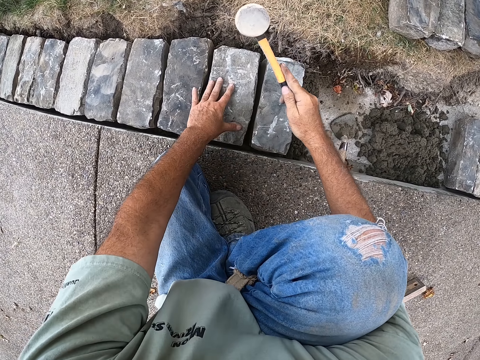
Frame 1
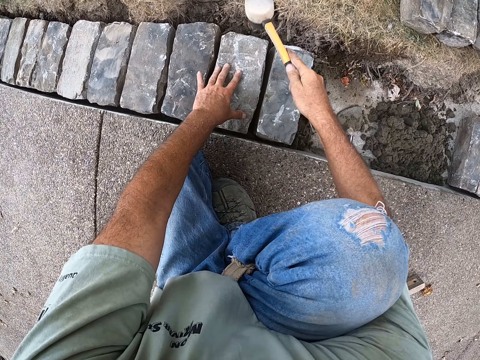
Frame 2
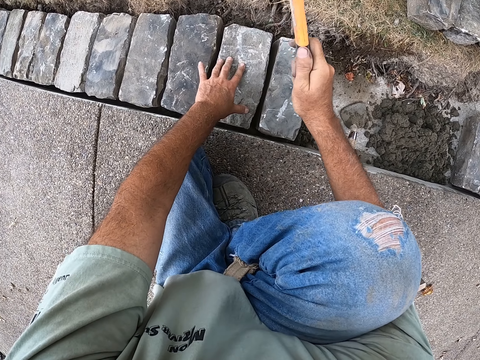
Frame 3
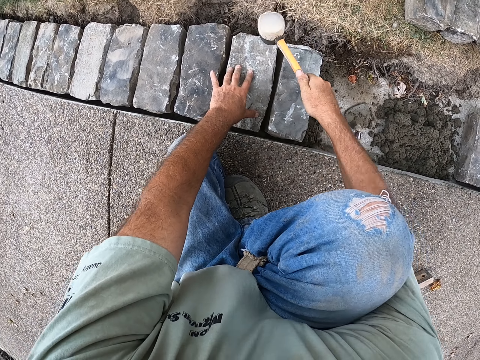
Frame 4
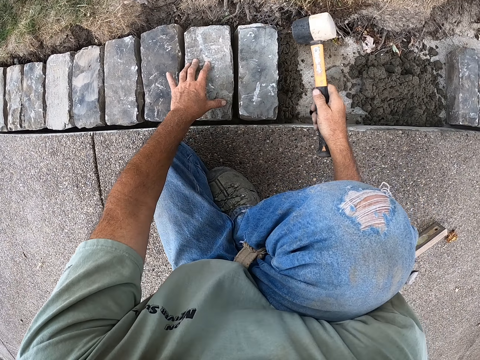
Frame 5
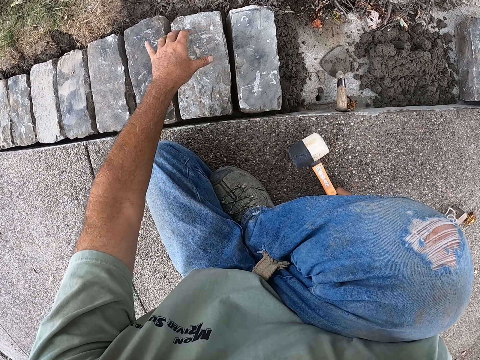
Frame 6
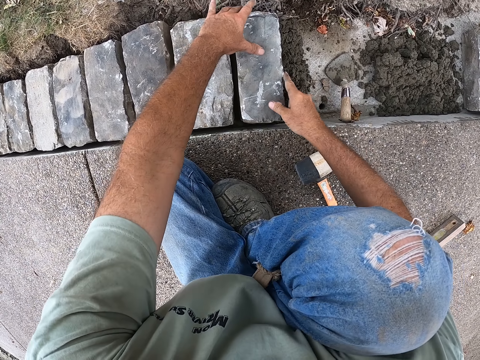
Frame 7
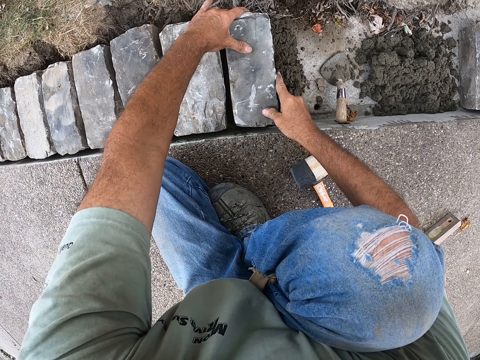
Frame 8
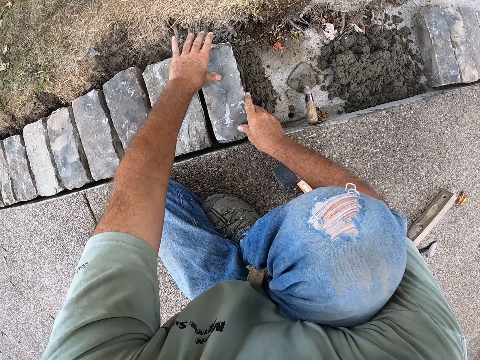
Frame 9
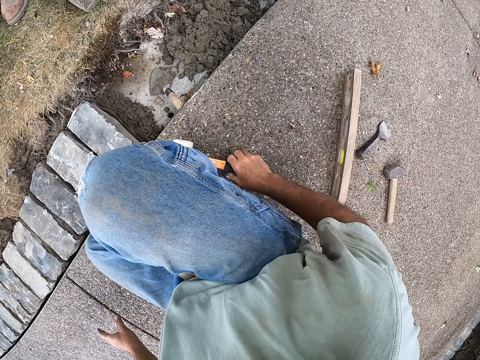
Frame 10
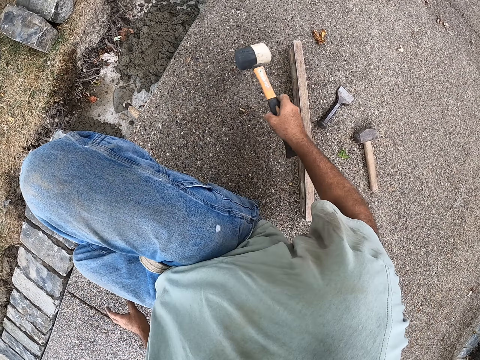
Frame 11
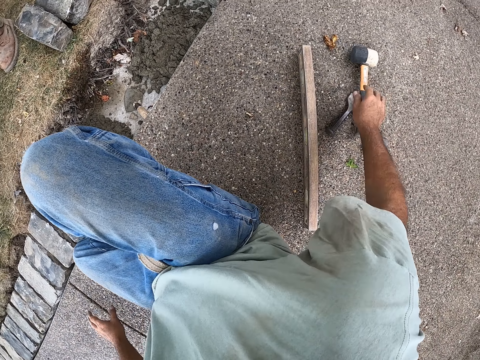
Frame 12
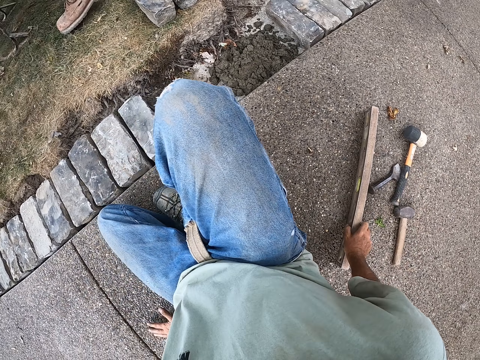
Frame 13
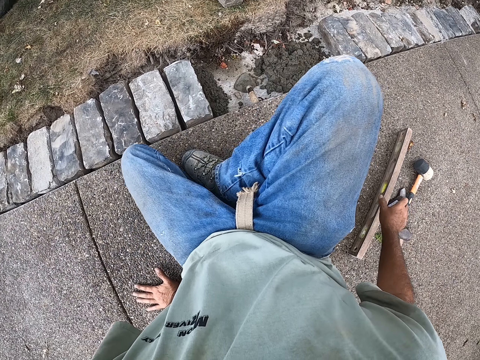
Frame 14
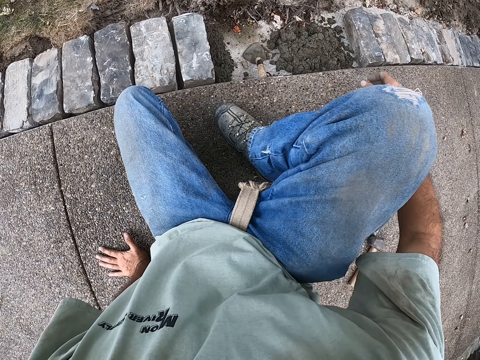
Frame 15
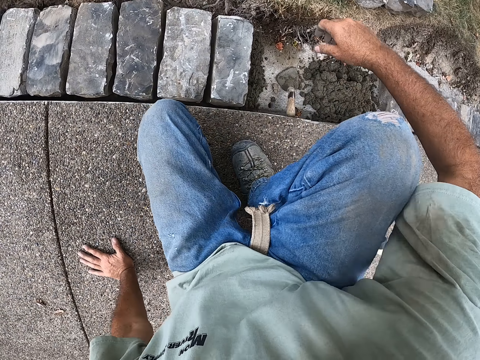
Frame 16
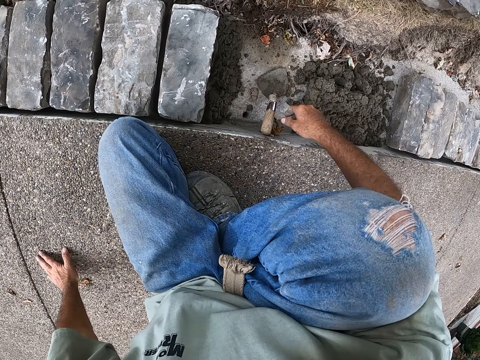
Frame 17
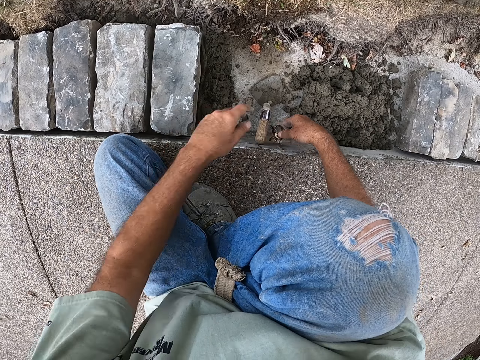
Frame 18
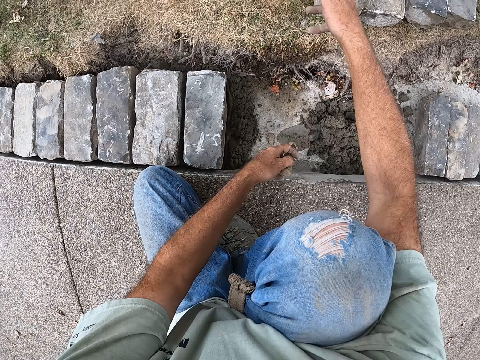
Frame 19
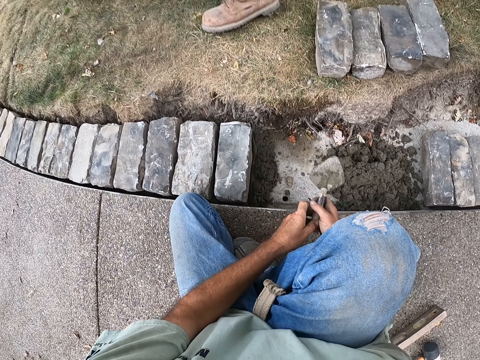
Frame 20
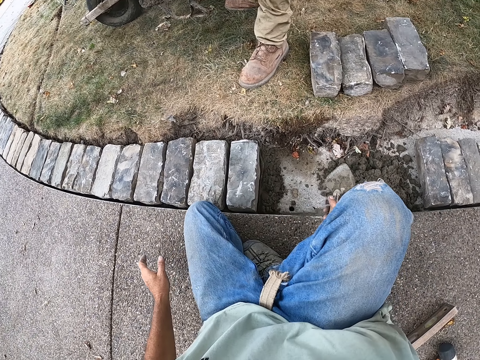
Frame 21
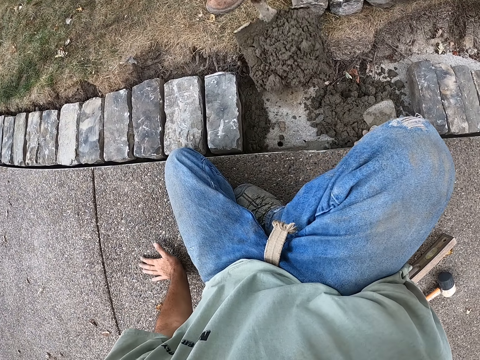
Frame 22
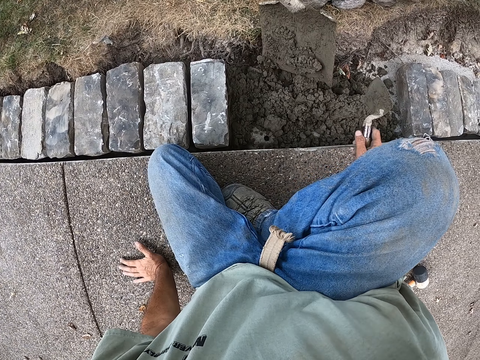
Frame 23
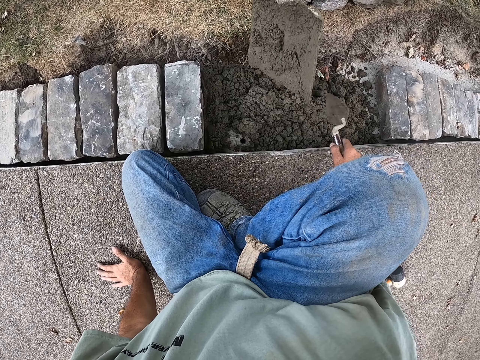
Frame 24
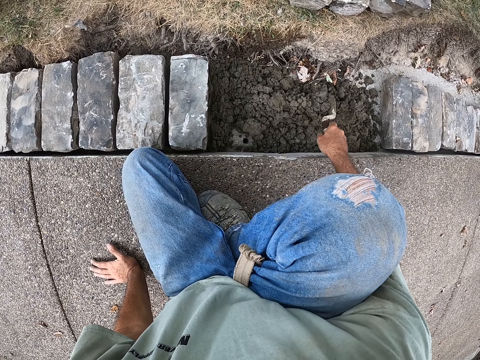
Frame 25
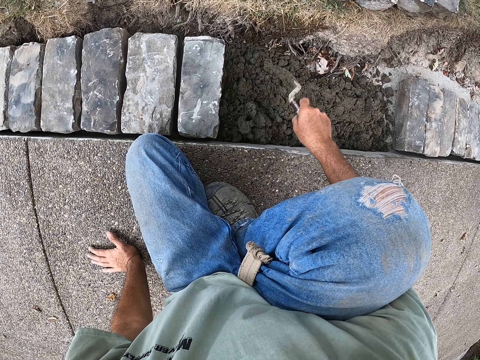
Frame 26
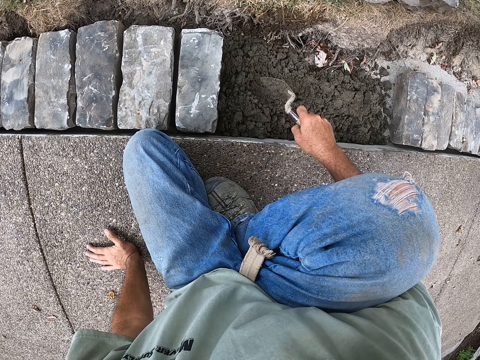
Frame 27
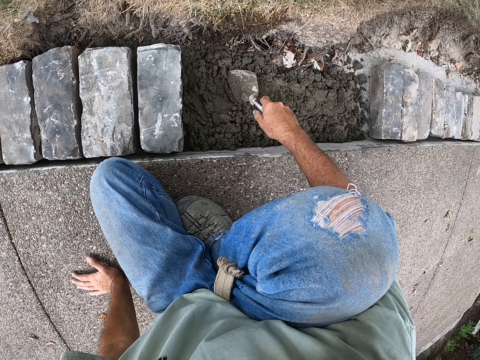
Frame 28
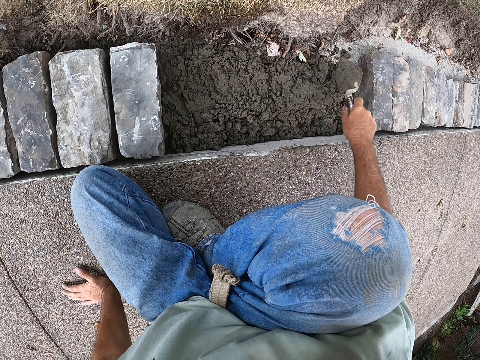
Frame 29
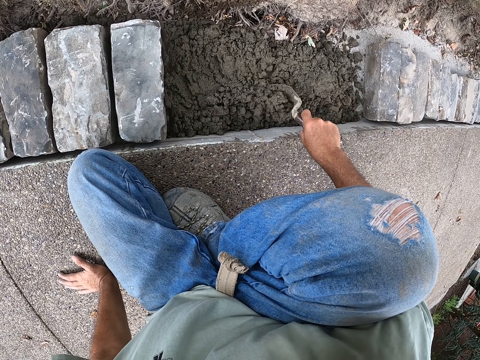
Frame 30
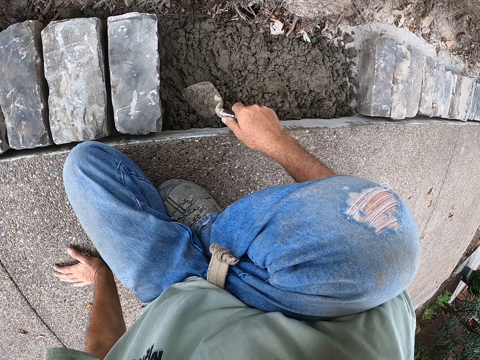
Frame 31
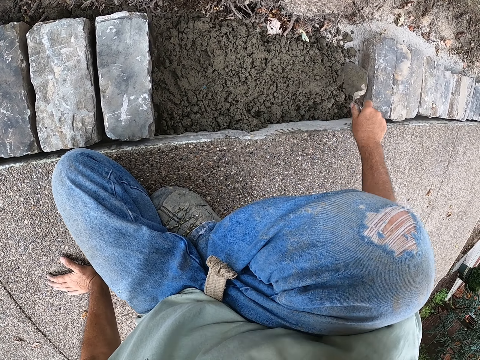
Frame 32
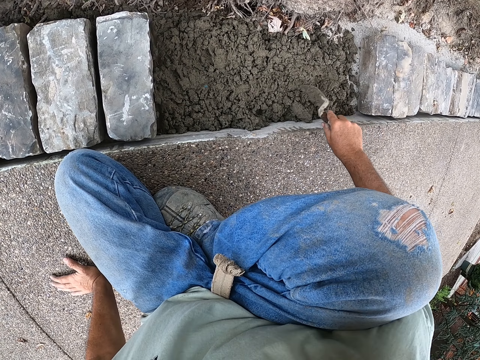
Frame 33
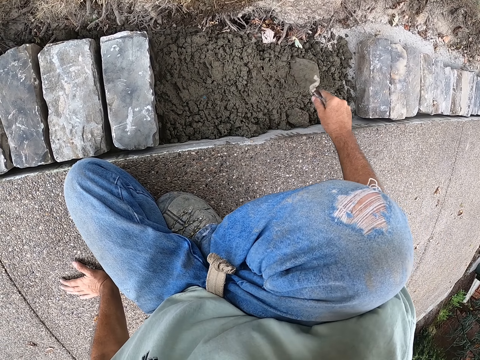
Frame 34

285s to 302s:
The camera wearer hits the block with the mallet. They place the mallet down on the ground. They fit the brick on the cement. They hold the block. They pick up the mallet. They place the mallet down on the ground. They touch the spirit level. They move around. They throw away the grass on the cement. They pick up the building trowel. They spread the cement with the building trowel.

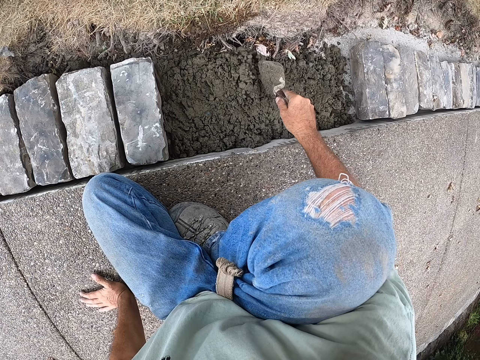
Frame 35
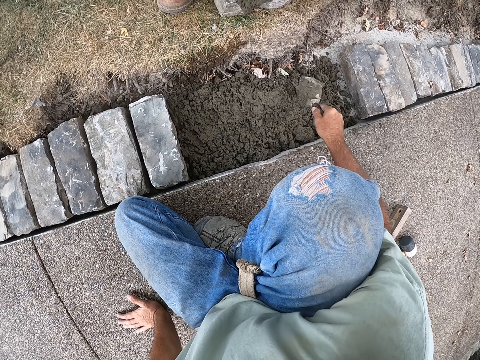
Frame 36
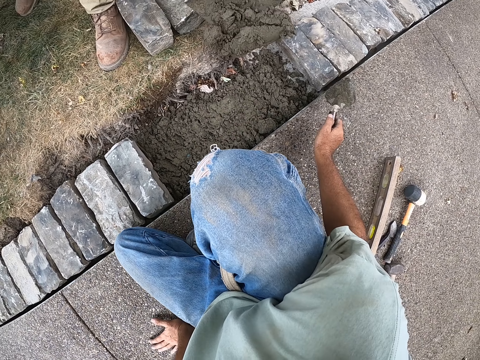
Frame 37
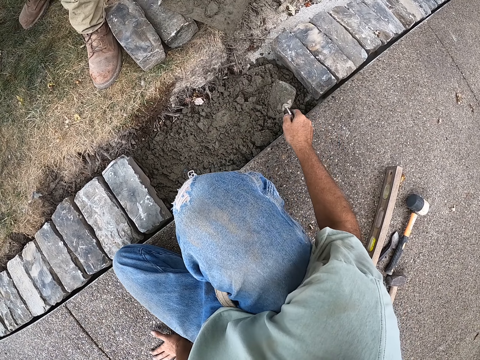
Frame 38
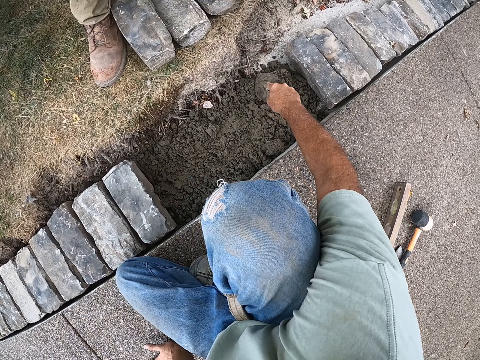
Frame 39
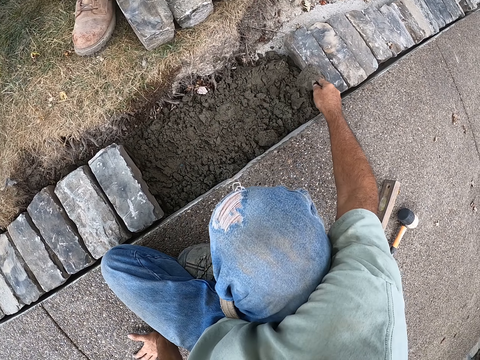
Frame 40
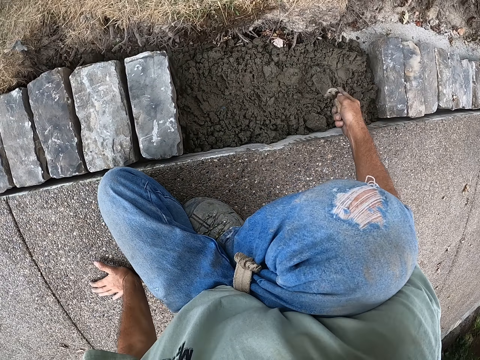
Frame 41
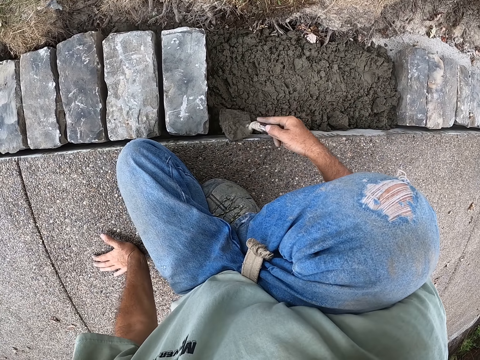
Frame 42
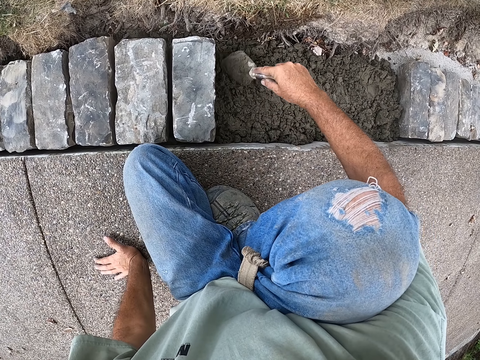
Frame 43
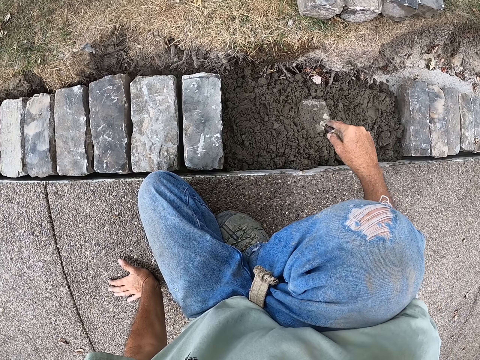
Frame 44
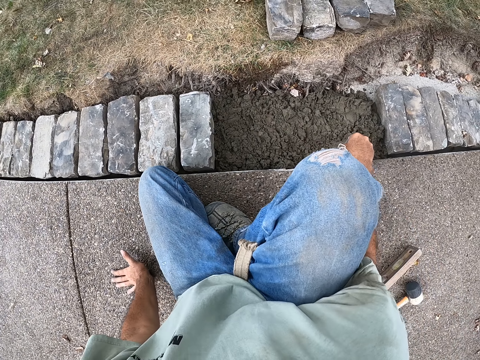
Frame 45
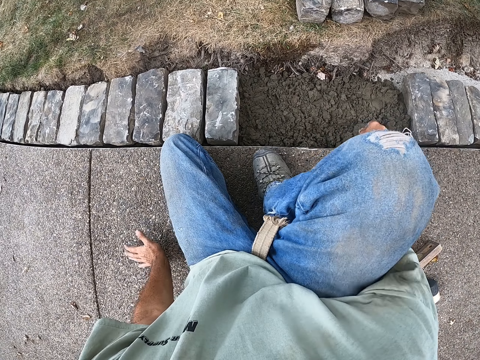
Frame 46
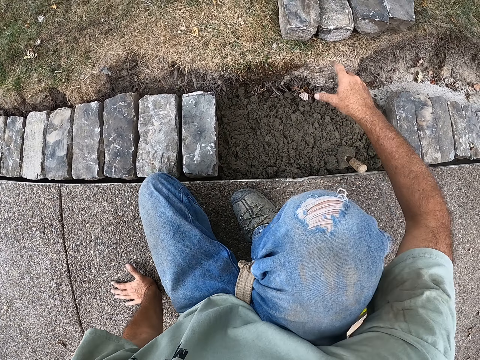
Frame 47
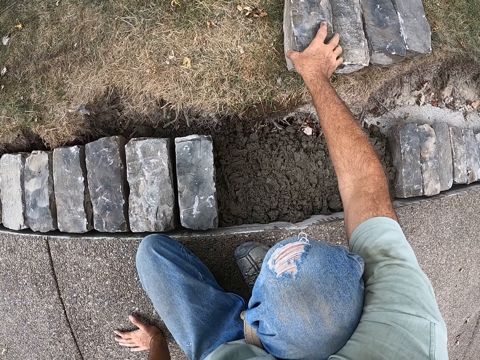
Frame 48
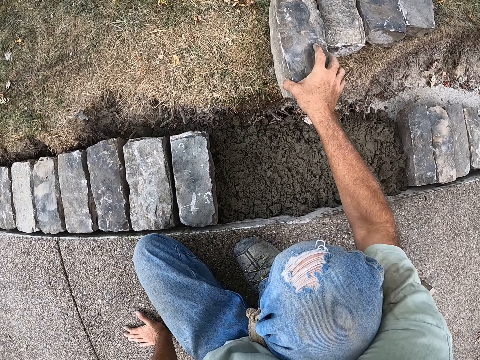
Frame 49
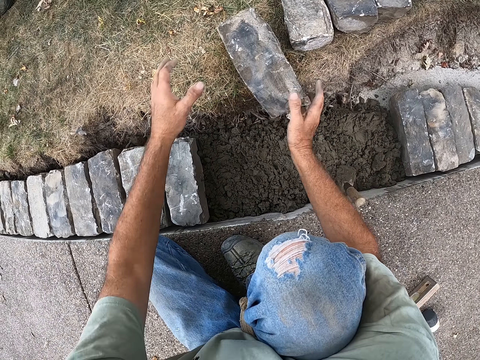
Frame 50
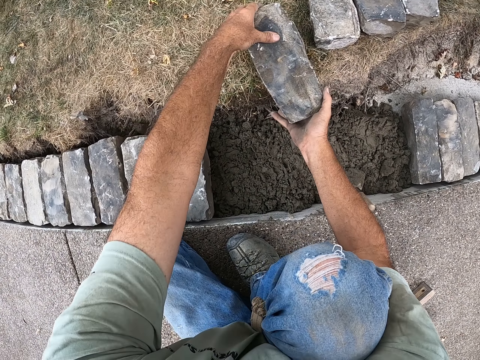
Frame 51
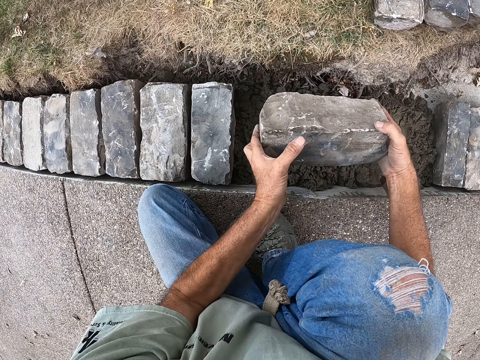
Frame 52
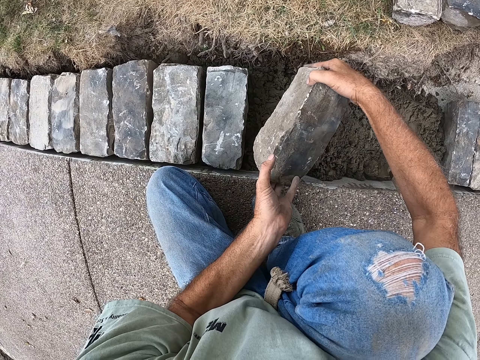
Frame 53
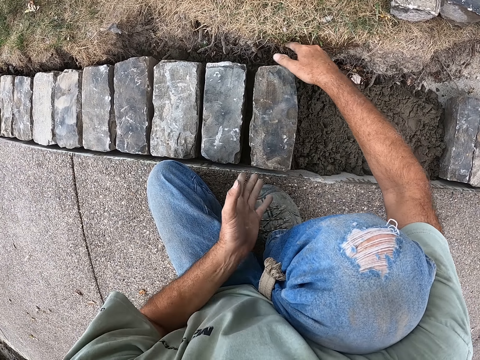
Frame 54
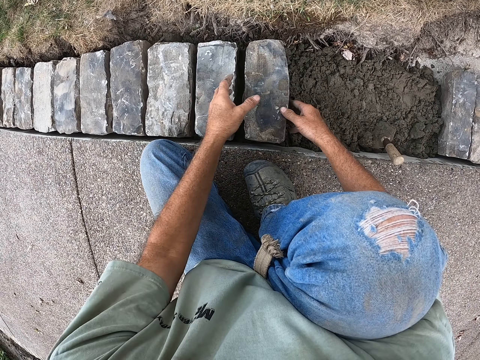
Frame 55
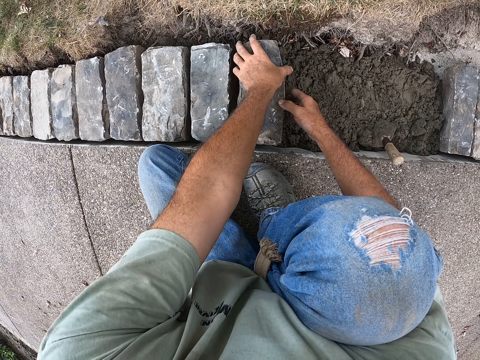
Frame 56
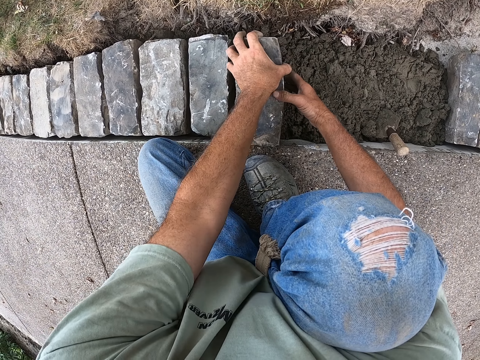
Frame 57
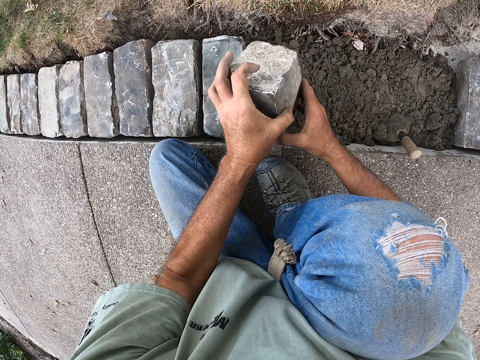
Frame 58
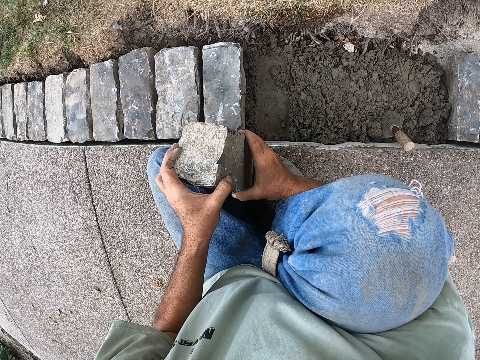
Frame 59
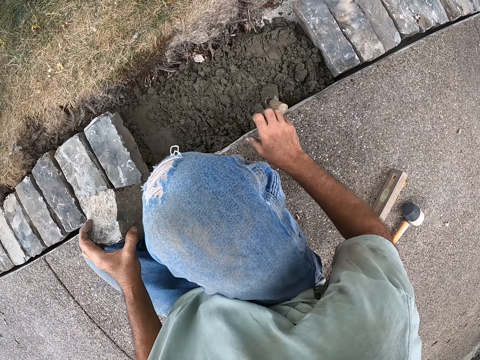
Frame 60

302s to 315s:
The camera wearer spreads the cement with the building trowel. They stick the trowel on the cement. They pick up the block on the grass. They place the block down on the cement. They pick up the building block on the cement.
